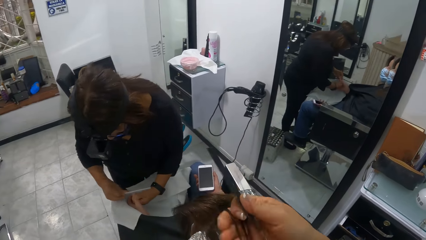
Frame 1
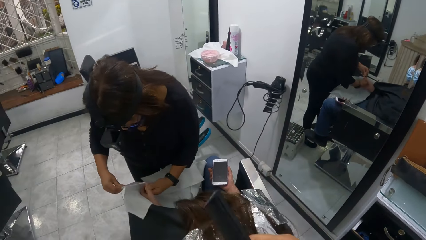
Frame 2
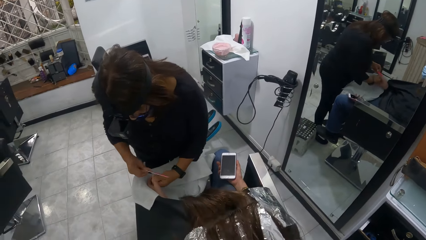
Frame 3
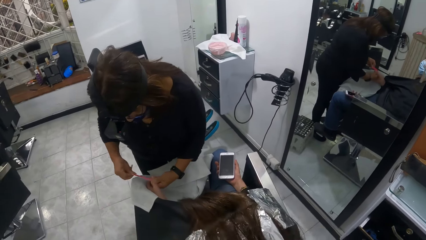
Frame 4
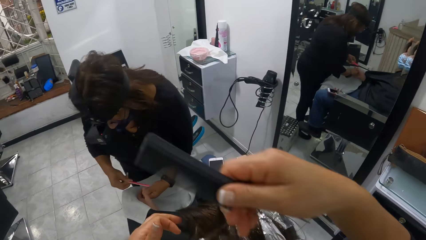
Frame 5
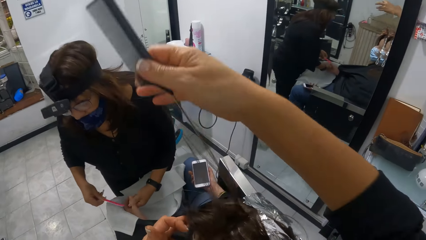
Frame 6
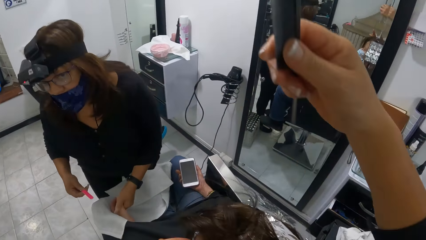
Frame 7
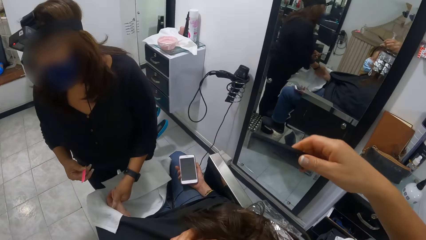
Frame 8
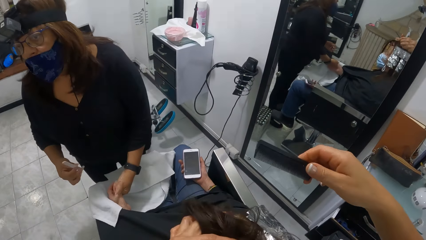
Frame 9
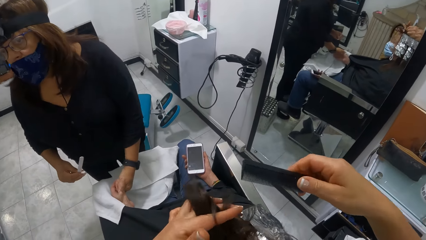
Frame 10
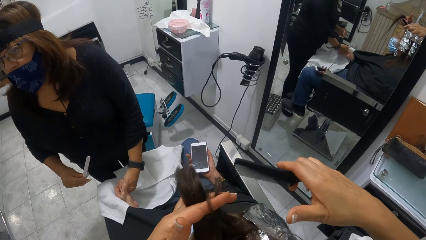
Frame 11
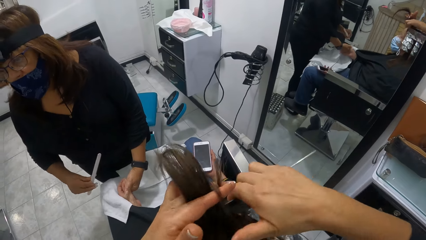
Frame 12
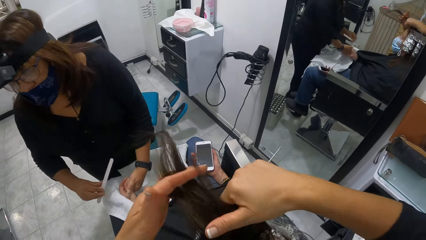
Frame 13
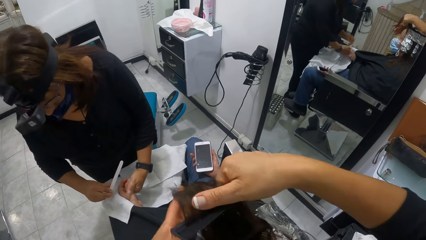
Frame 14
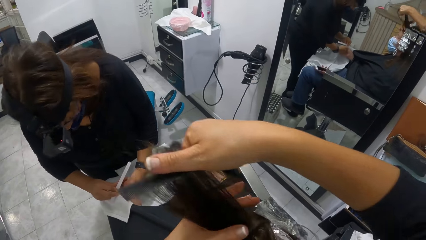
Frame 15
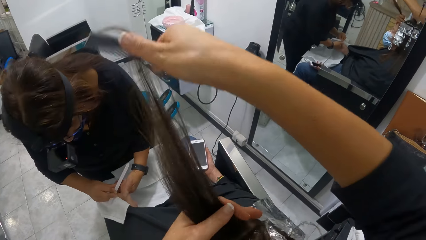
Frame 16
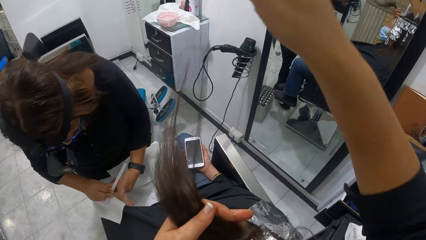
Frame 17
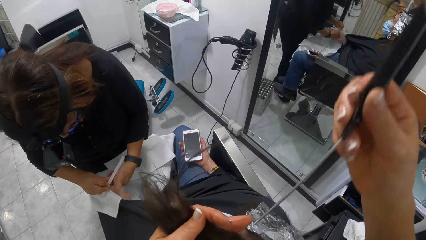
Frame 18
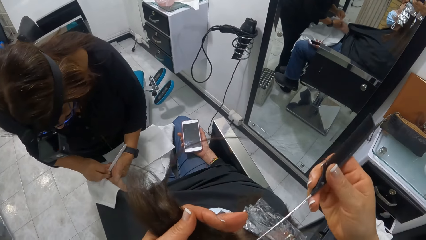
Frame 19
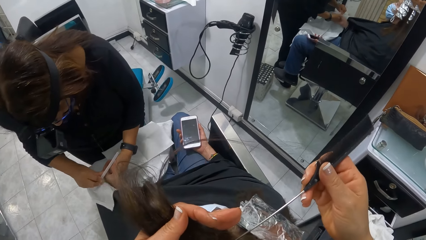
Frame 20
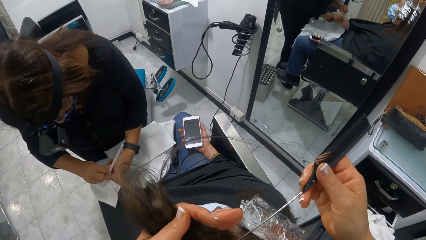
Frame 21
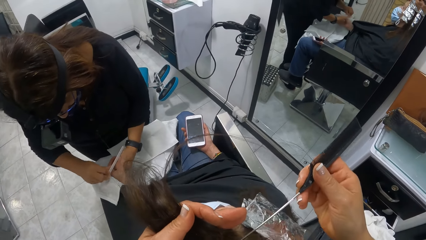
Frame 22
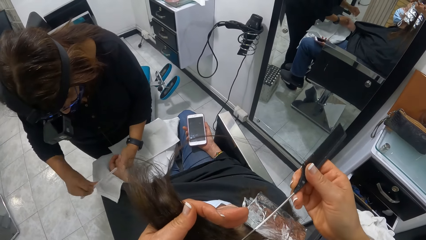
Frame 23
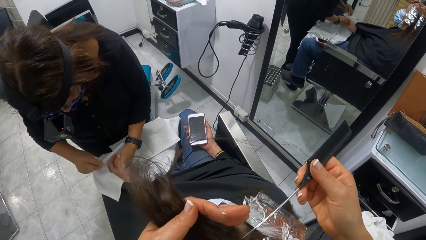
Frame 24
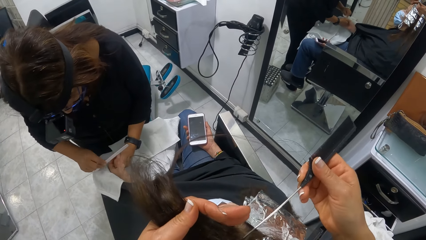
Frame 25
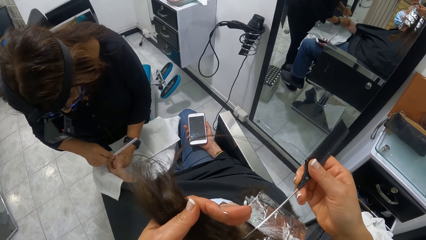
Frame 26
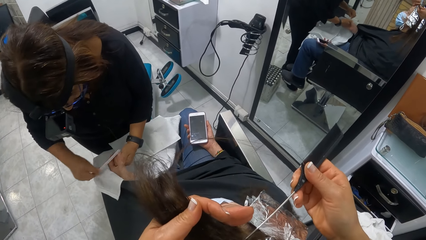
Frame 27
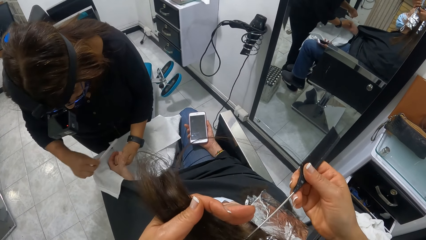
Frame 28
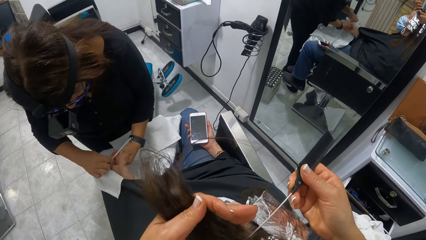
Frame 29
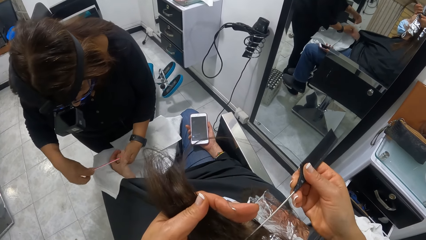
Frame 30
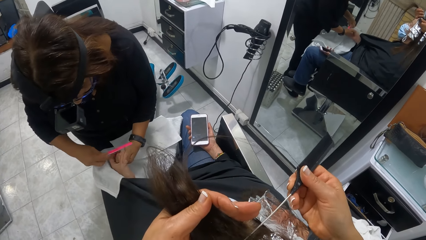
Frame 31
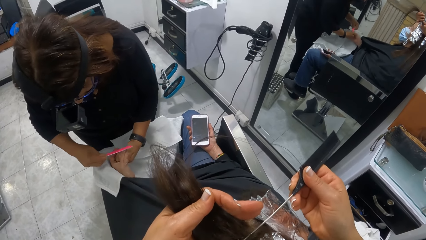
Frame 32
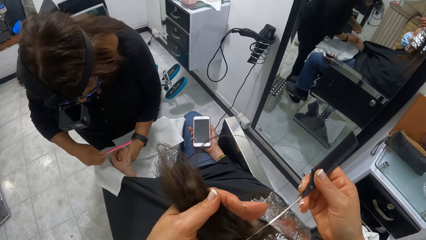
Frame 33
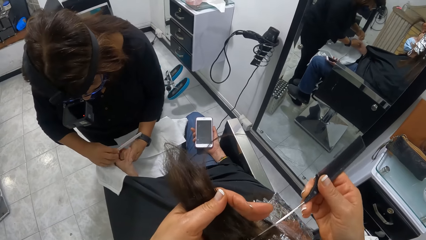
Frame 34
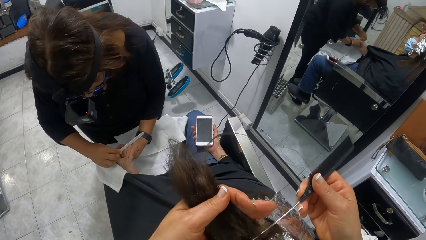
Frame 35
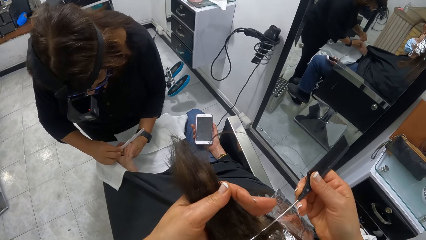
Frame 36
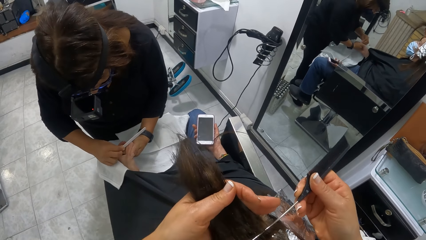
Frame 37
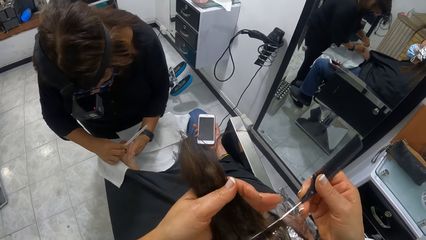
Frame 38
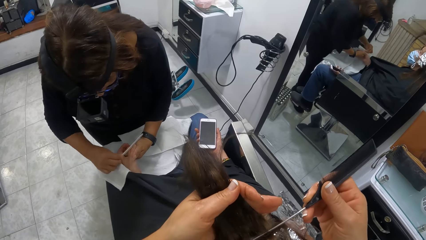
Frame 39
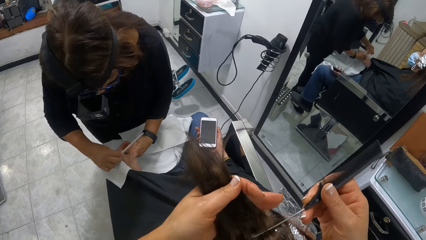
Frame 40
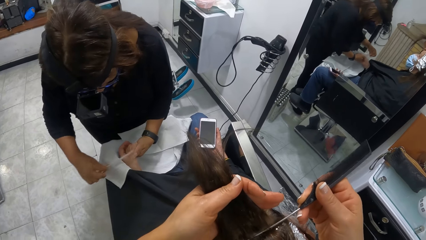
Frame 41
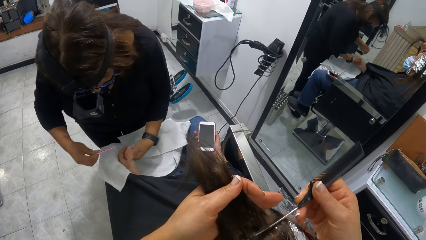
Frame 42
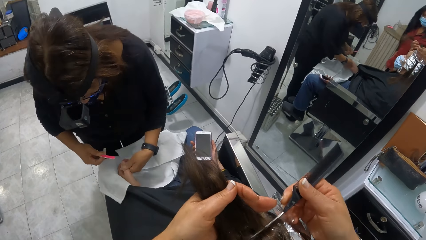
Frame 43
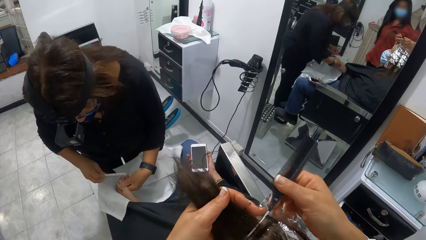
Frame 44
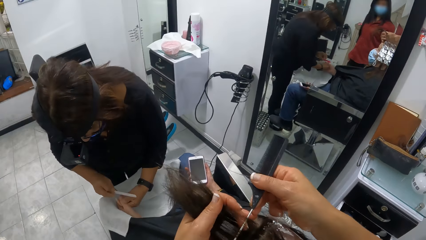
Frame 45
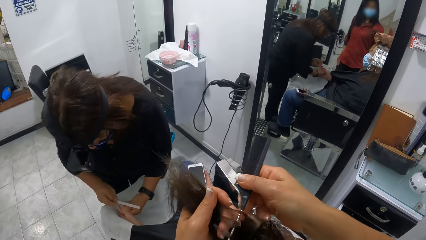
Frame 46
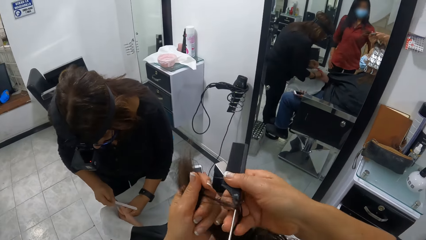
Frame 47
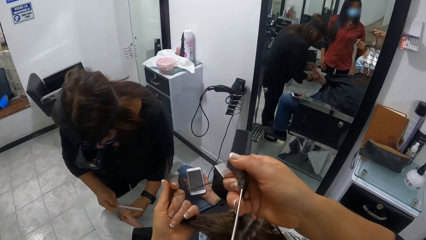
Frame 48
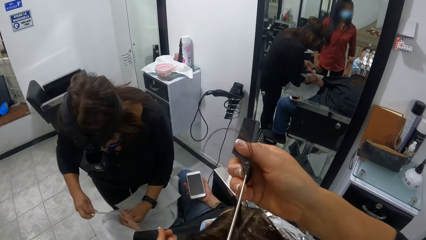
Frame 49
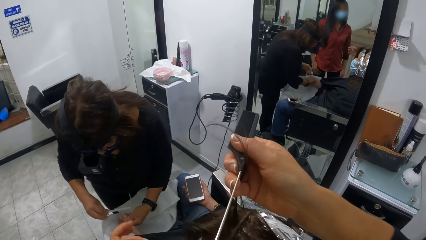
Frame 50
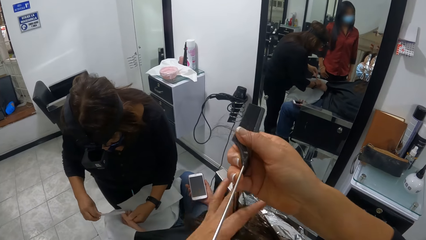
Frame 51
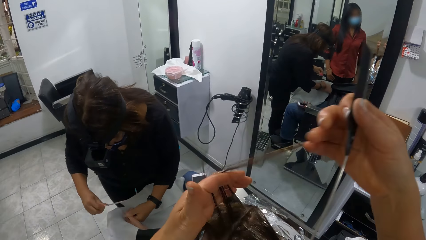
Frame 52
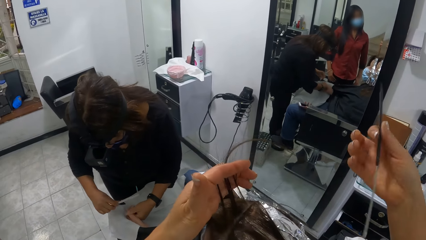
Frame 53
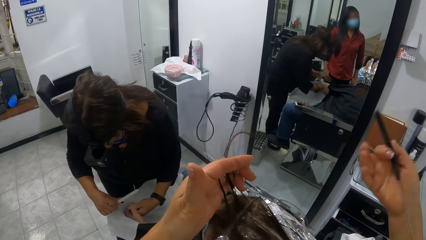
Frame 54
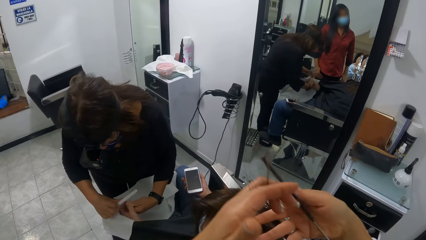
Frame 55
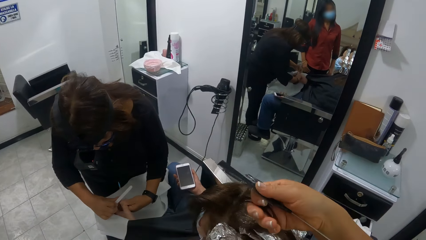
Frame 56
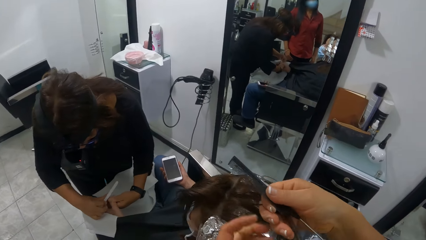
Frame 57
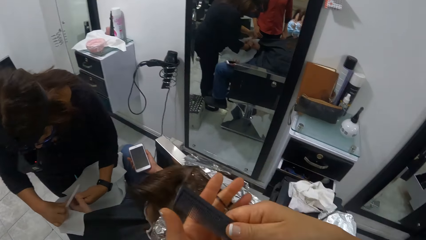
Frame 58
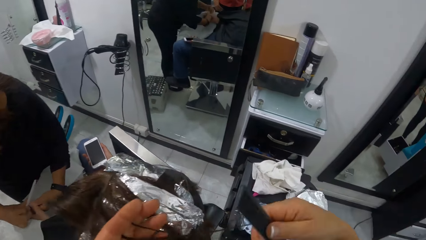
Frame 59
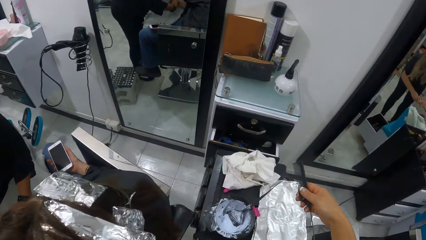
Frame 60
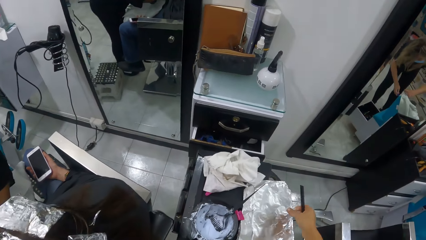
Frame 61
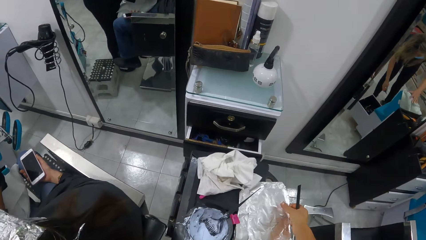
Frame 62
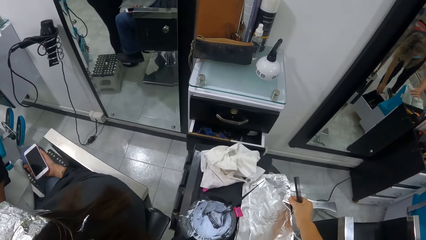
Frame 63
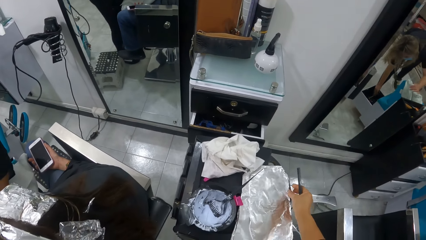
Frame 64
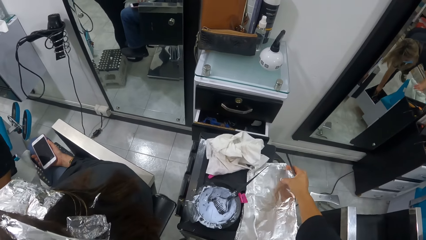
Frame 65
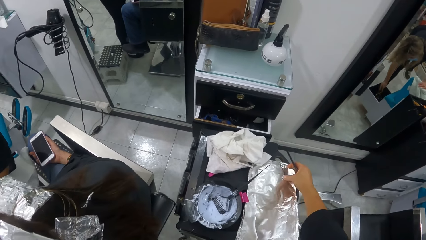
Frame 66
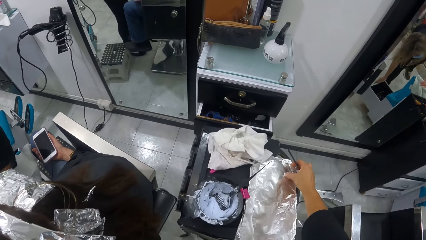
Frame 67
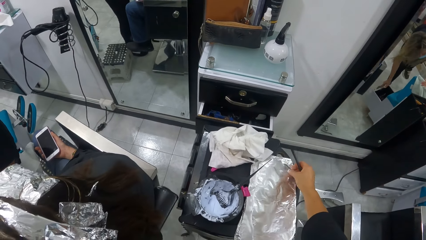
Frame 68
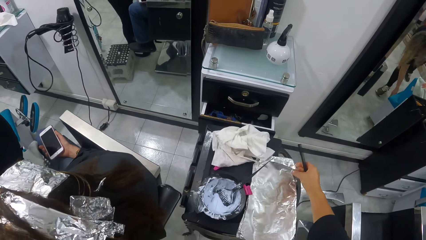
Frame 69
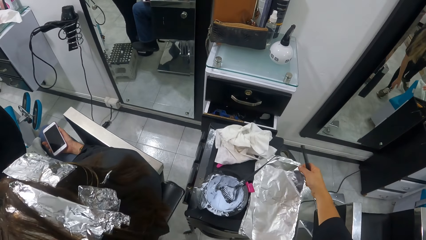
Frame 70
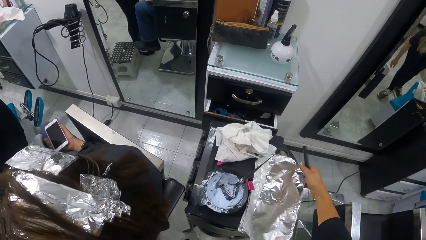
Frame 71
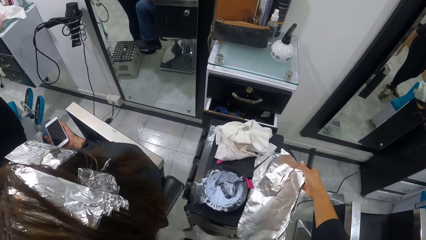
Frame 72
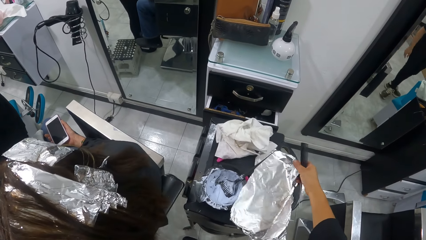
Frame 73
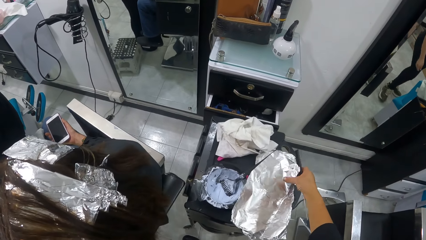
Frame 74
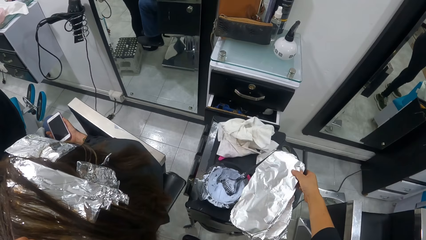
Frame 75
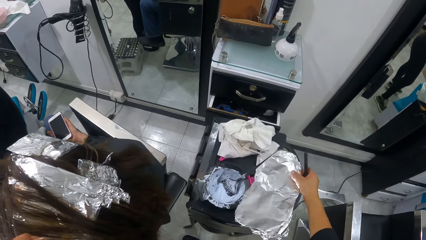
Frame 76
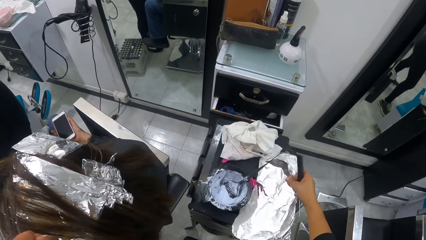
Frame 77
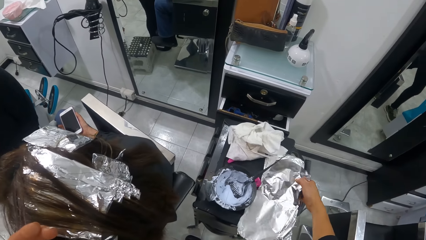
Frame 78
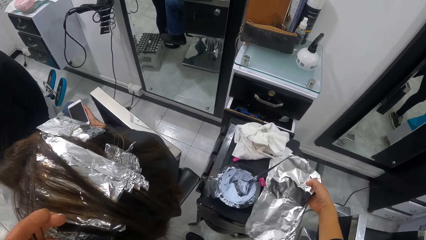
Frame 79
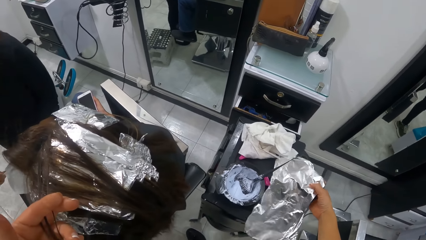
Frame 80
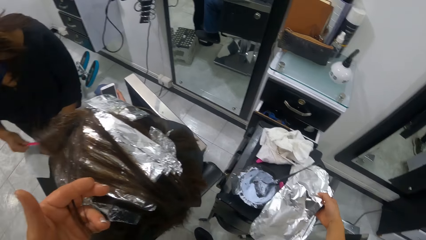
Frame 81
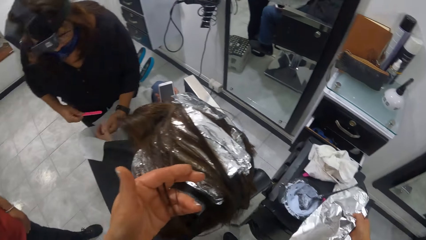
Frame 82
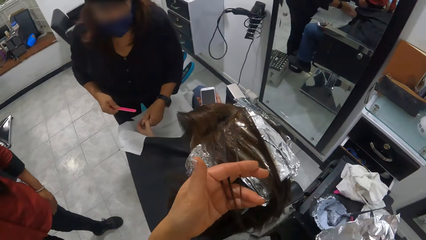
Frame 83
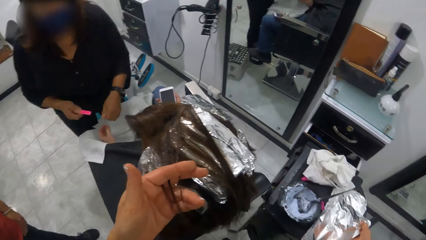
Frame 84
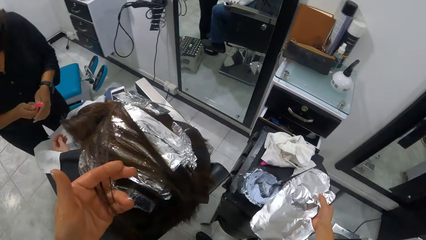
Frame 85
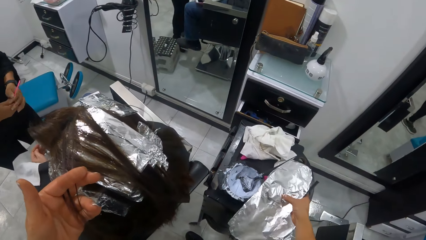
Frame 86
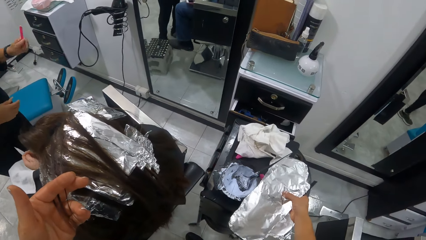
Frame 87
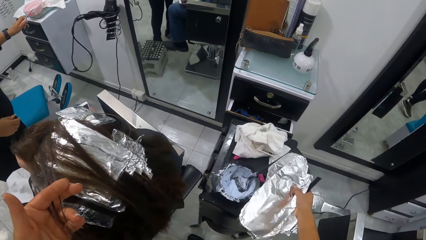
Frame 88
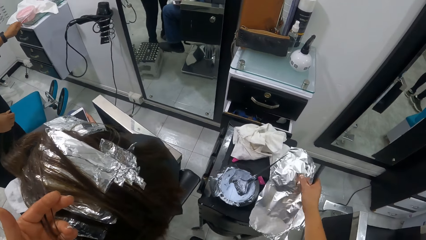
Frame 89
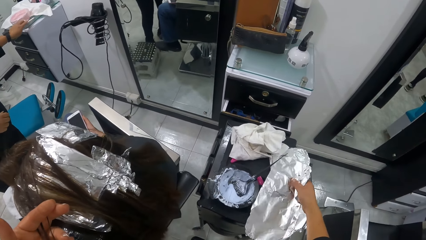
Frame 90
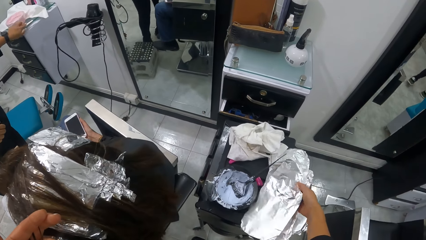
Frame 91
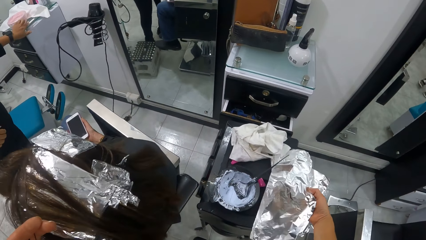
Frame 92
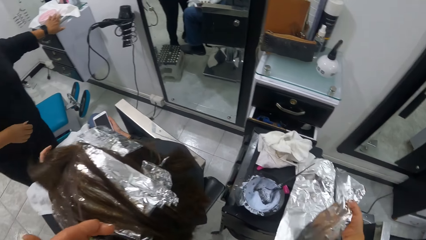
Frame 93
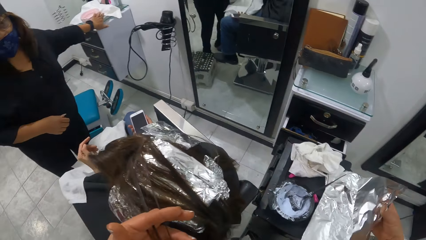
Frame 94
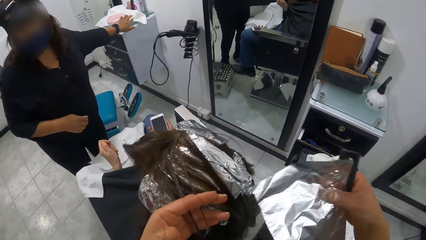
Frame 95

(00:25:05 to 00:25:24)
The camera wearer holds the hair with both hands, moves the hair up, and drops the hair down. She moves the comb forward, holds the hair up, and combs the hair. She moves the comb up and moves the comb in the hair. She separates some hair from the lock in her left hand with the comb in her right hand. She cuts the hair line. She separates the hair and holds the hair with both hands. She moves the brush up, holds the hair with the right hand, moves the hair downwards, and moves the right hand down. She holds the foil. She picks a sheet of aluminum foil from the tray with her right hand. She looks around.
